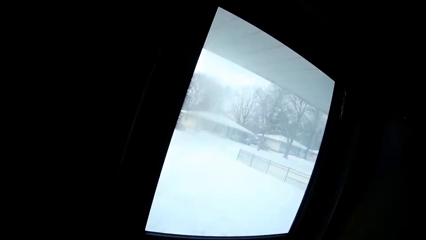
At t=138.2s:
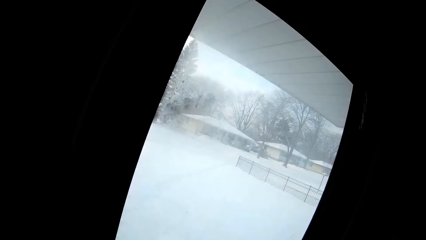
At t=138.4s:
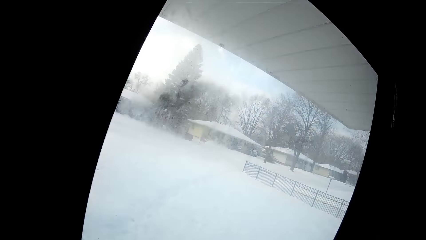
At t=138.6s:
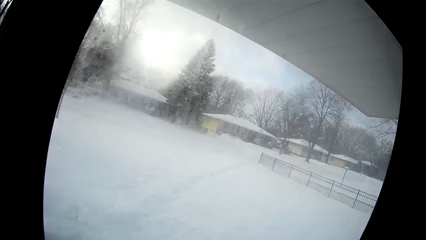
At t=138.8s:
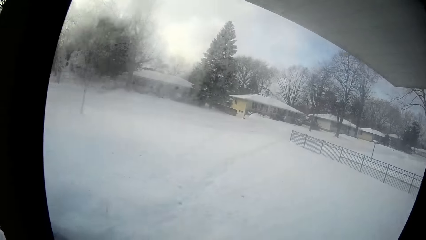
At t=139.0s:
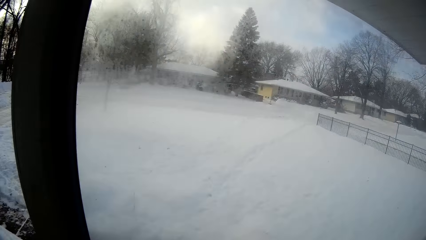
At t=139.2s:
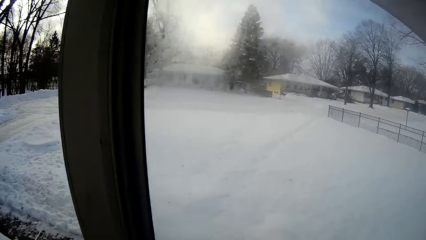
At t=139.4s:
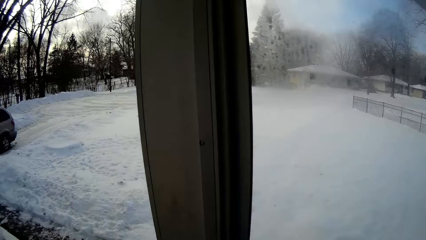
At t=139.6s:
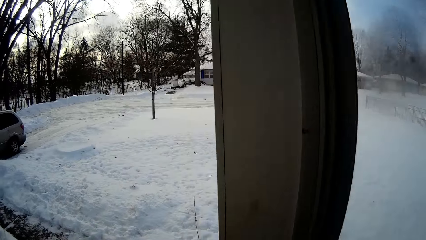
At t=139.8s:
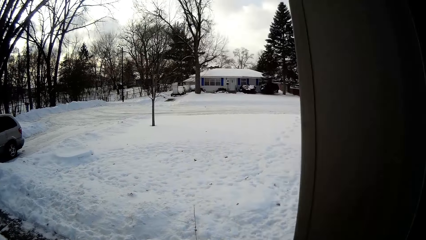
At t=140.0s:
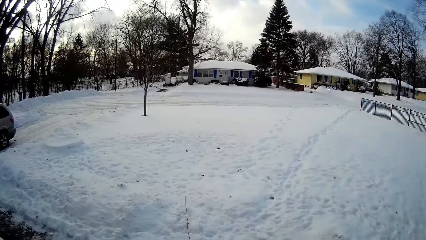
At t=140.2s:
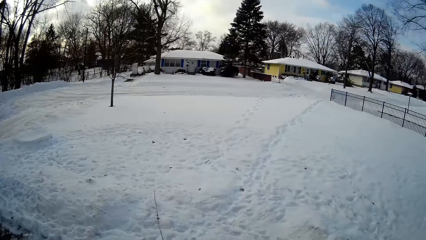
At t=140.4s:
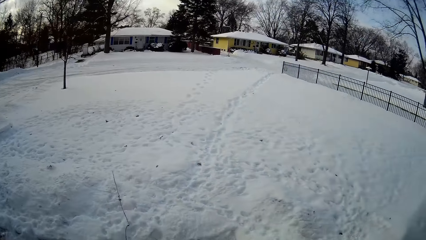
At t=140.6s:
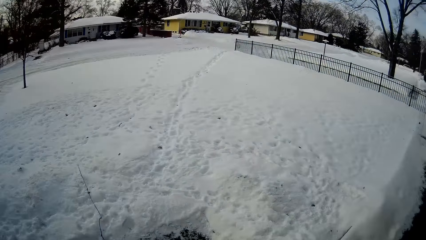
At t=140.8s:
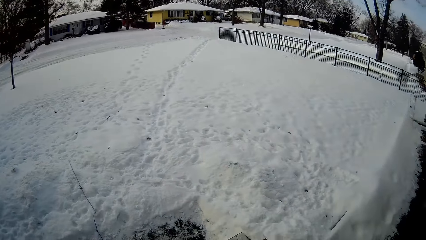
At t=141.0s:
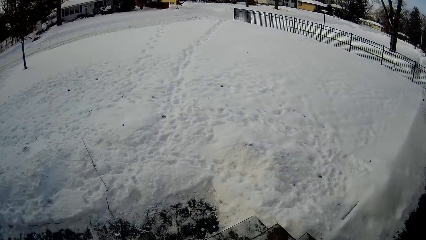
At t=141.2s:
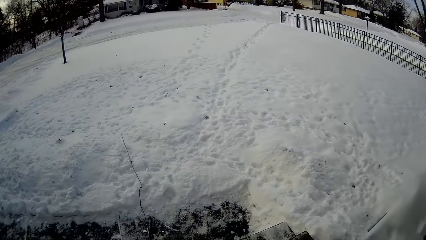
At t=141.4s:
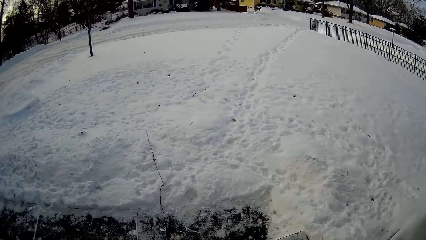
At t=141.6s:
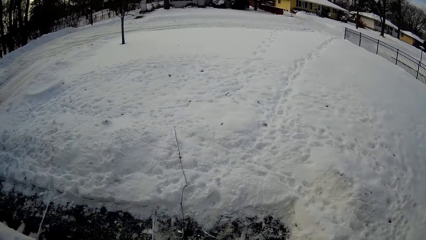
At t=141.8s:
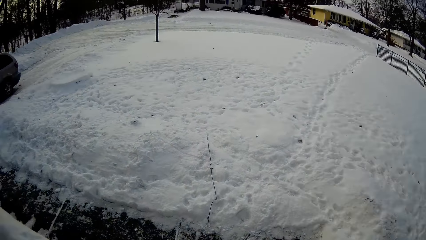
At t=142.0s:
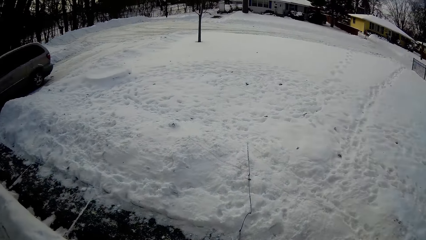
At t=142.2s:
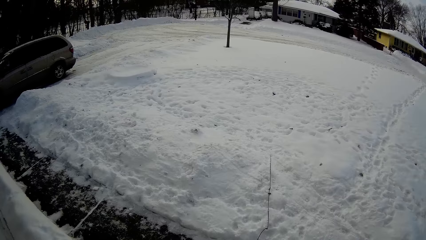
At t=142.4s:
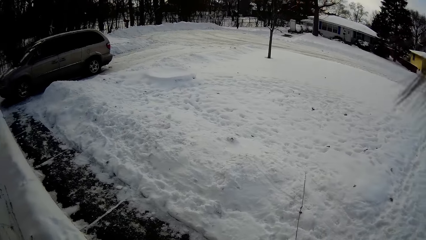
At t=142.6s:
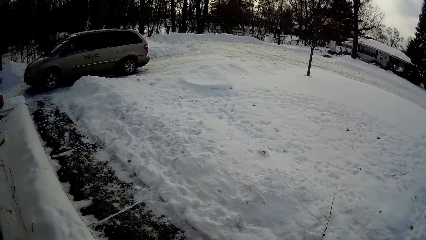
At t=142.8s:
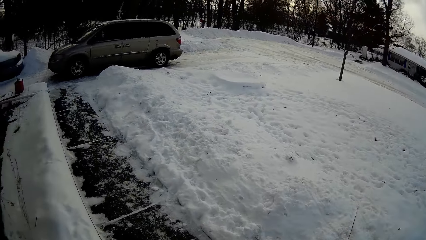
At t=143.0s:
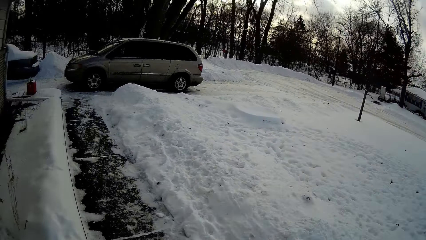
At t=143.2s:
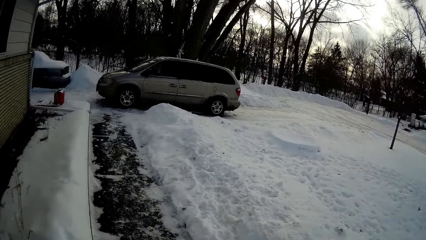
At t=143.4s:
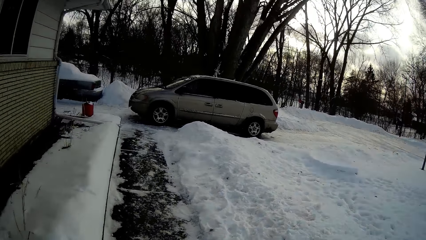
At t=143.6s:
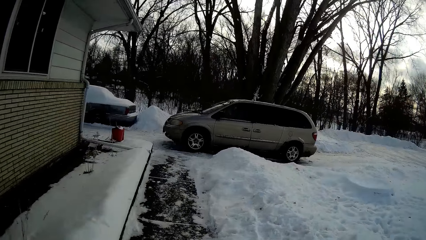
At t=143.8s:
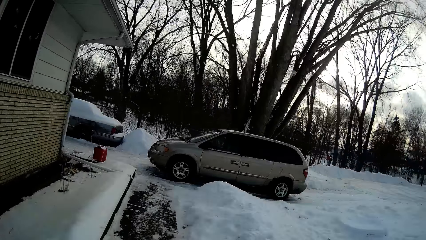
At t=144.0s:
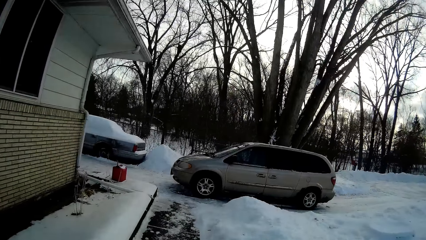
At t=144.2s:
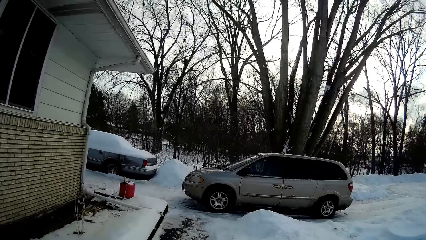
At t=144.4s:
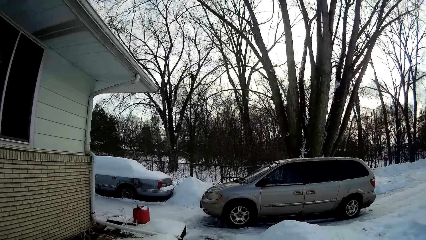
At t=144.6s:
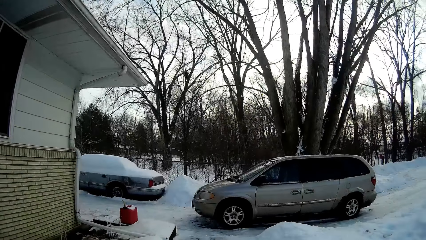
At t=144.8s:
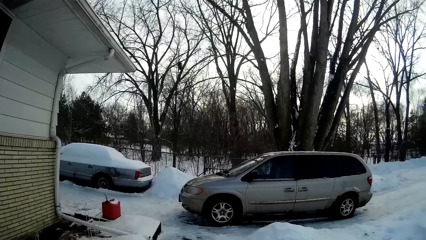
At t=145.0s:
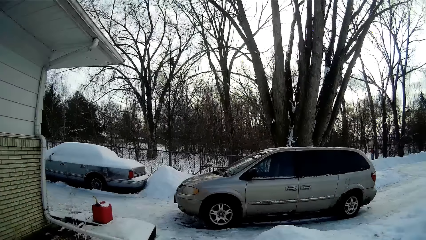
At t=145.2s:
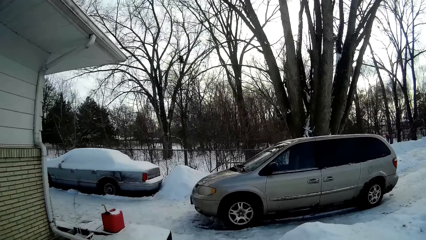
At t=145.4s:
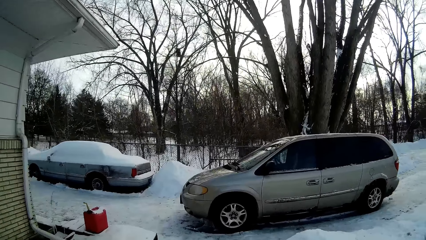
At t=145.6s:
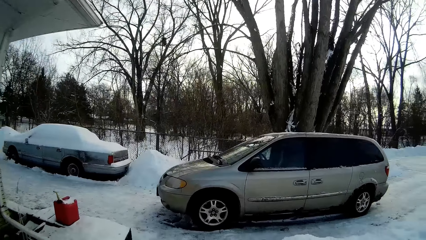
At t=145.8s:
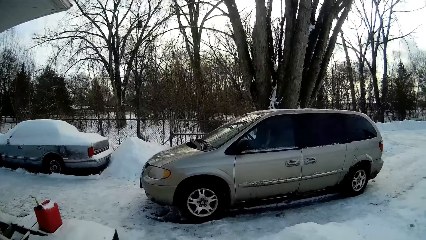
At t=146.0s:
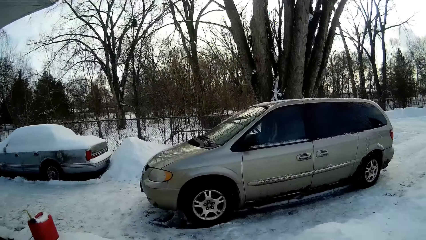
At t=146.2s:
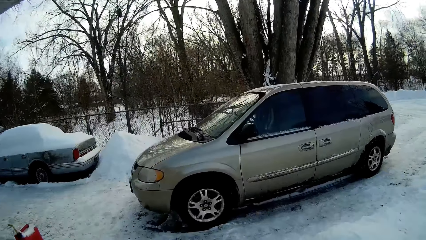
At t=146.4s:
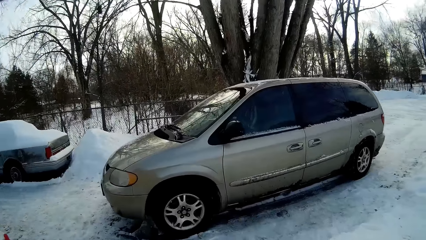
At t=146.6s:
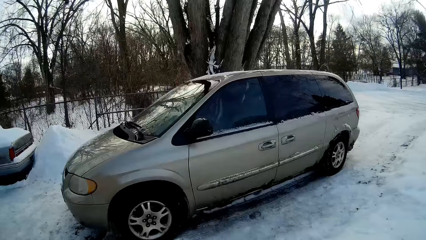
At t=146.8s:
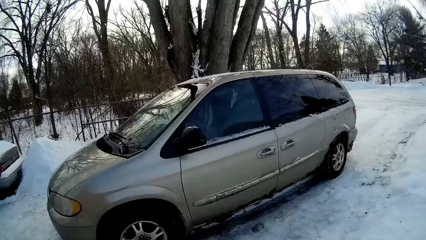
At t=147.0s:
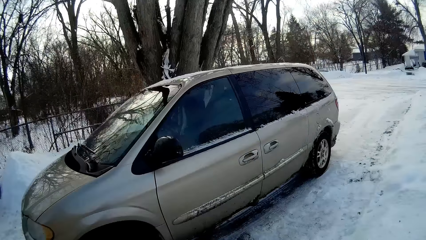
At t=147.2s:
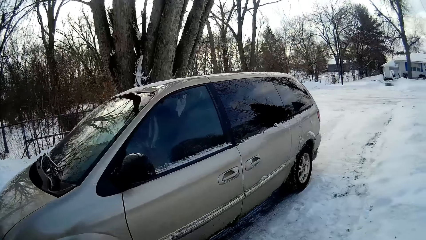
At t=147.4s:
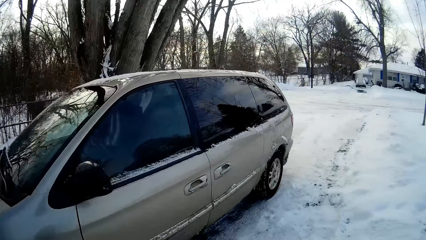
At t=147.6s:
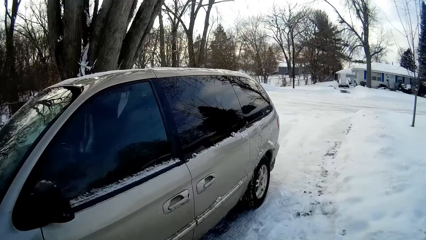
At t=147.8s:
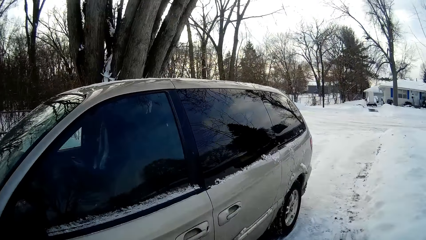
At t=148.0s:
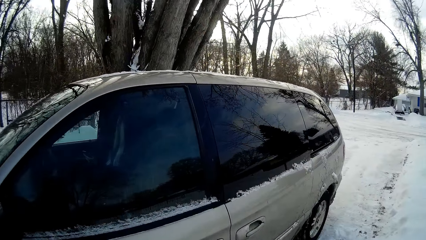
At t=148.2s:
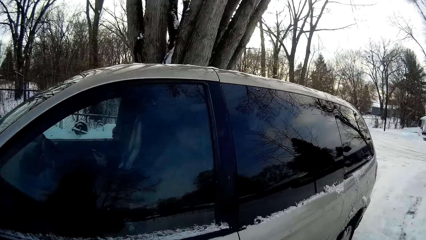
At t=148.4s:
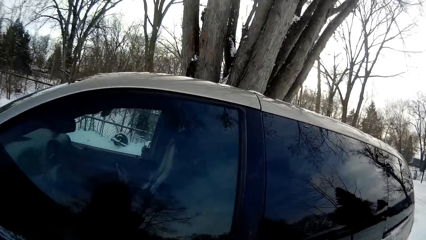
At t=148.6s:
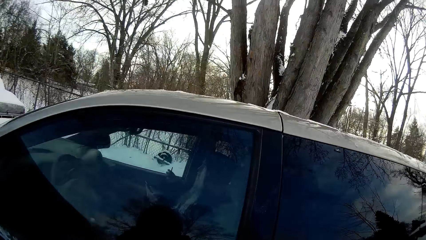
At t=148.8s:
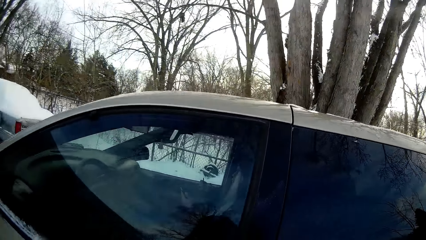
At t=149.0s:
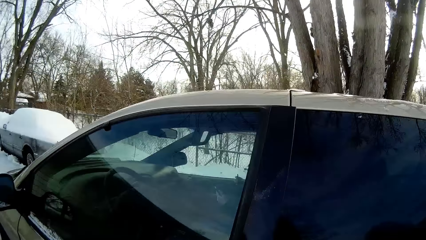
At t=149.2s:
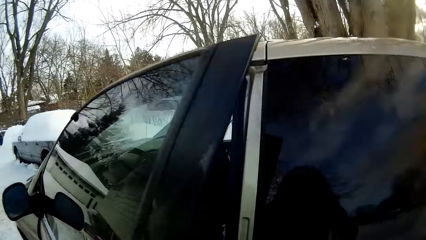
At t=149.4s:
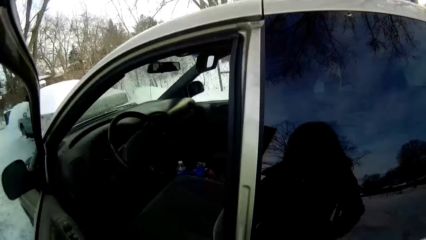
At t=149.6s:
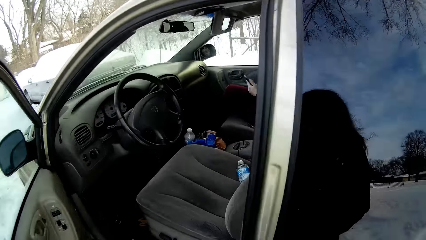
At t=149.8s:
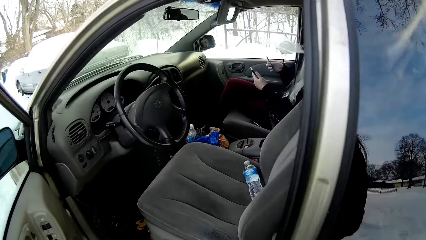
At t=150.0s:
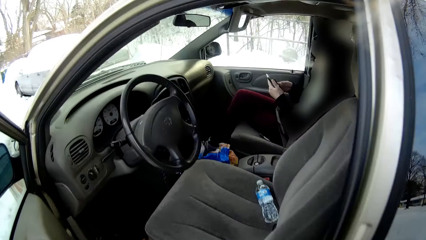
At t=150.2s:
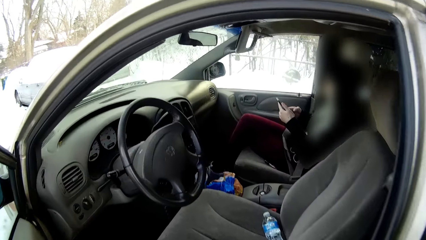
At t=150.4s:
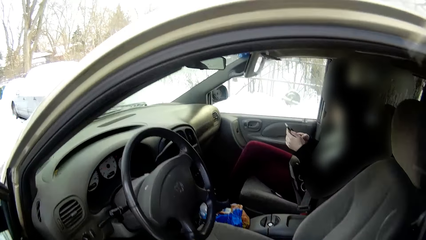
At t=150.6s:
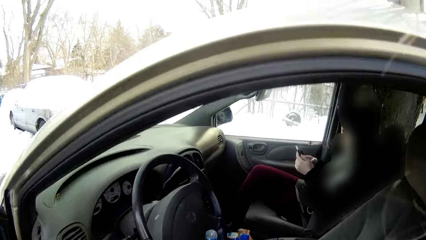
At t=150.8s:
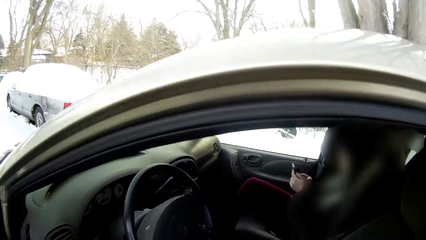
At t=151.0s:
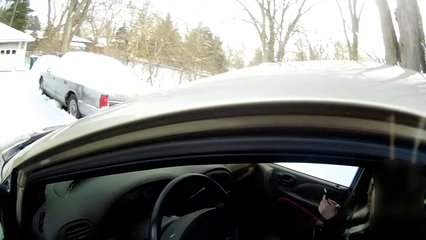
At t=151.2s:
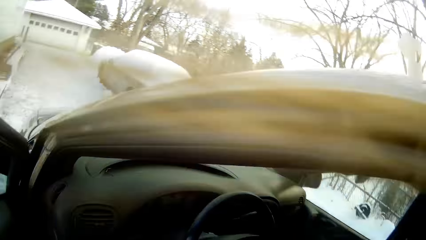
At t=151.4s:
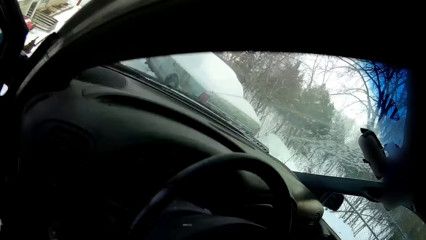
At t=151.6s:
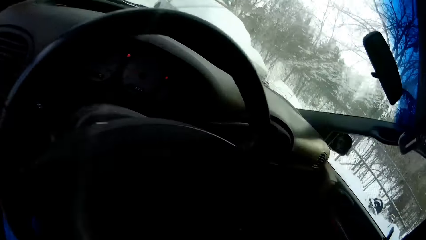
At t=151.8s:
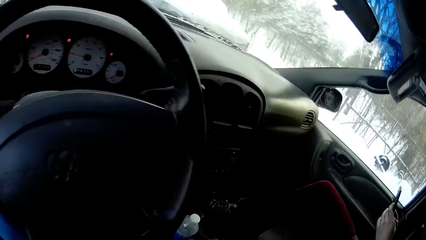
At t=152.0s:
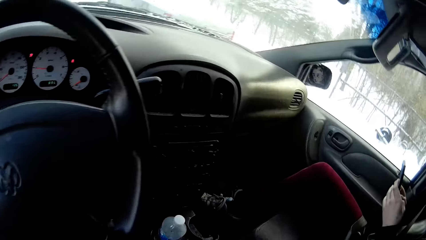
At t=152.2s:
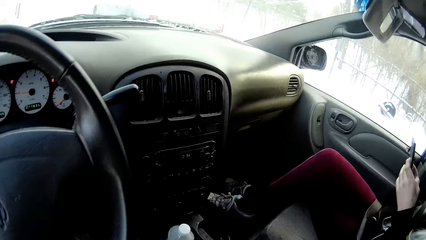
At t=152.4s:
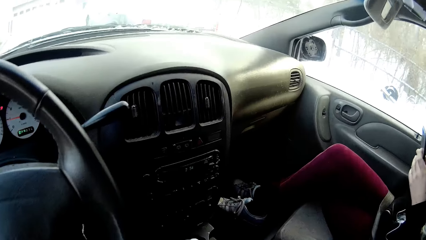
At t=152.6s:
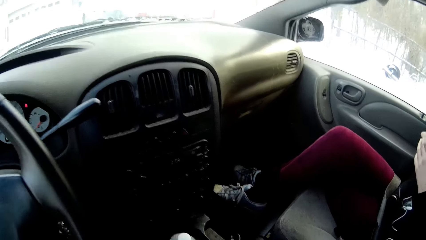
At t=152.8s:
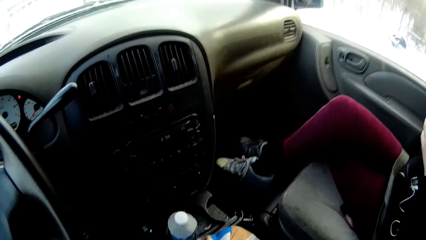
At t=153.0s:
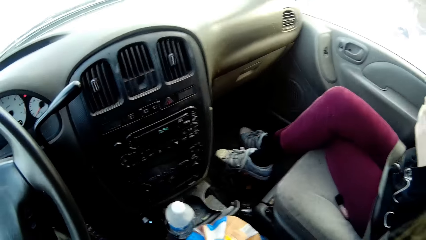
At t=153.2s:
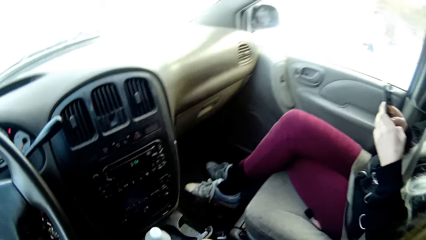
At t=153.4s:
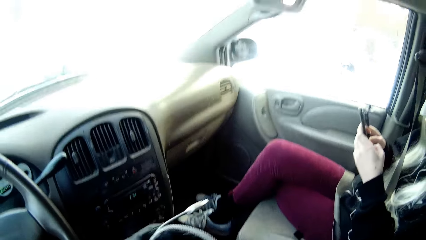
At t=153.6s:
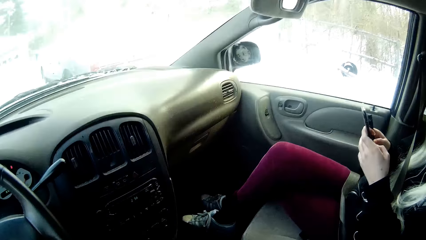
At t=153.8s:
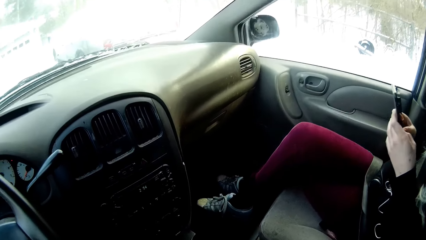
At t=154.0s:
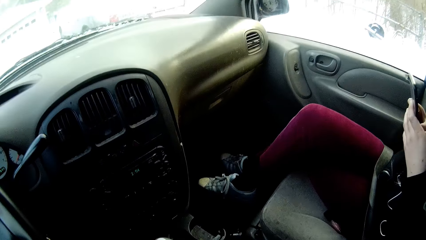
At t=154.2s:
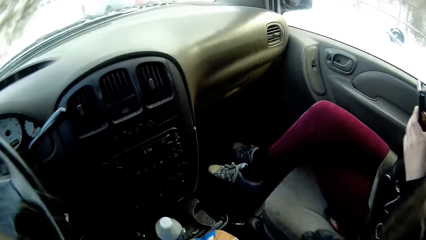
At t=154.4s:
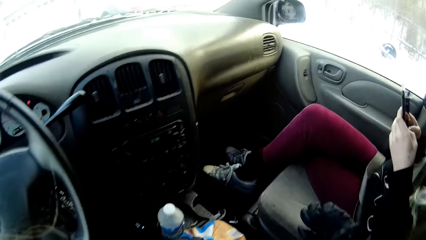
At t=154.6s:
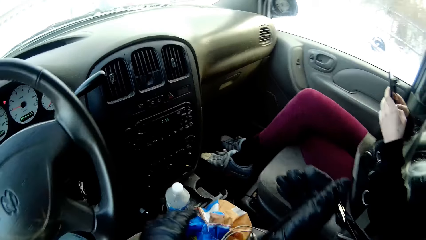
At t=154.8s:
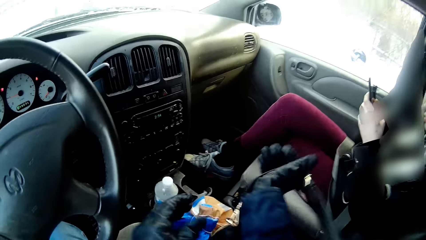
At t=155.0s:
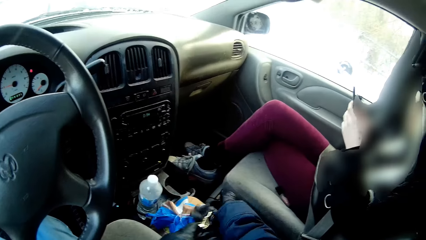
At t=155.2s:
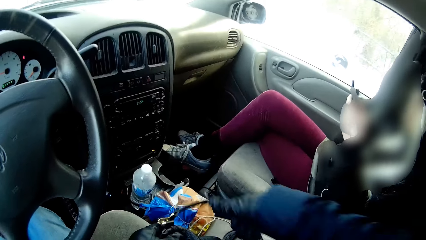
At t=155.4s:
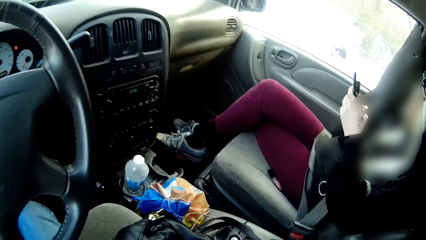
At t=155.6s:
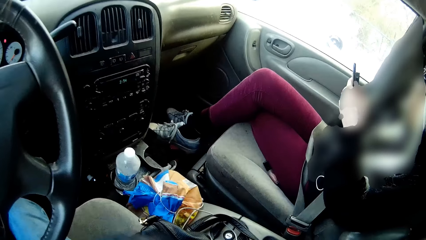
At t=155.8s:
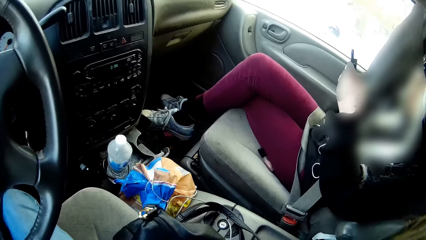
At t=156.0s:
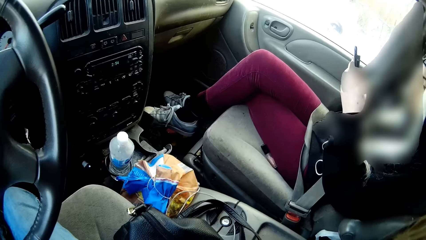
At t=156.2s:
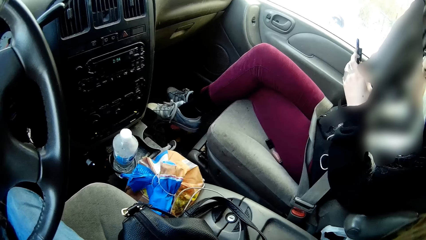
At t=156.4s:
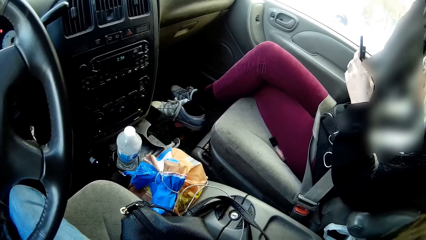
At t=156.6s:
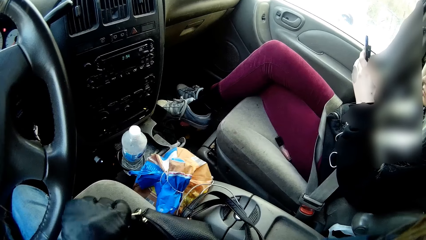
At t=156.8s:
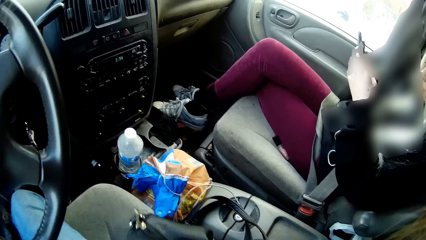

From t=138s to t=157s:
The camera wearer opens the door with her left hand. She walks across the yard to the car. She opens the car door with her right hand. She enters the car. She drops the purse on the car seat with both hands.
